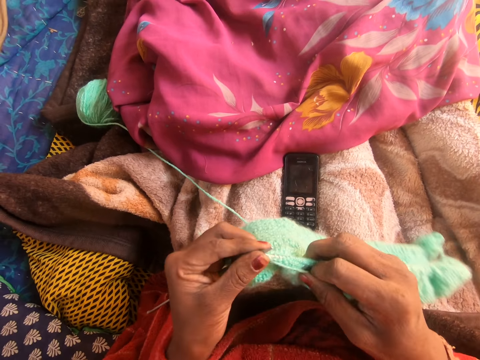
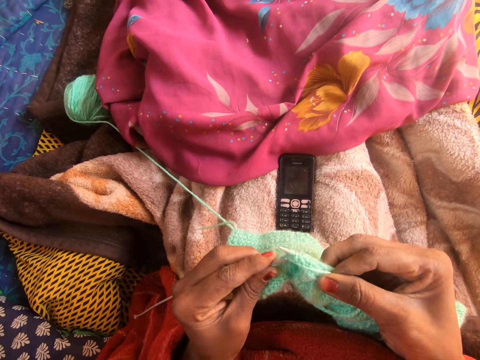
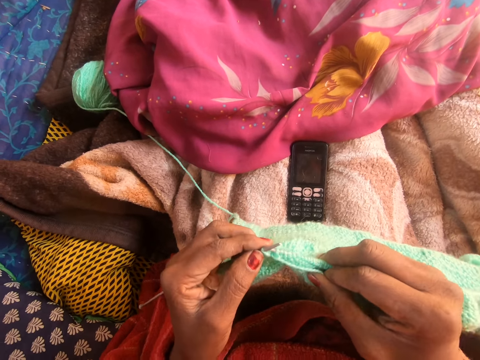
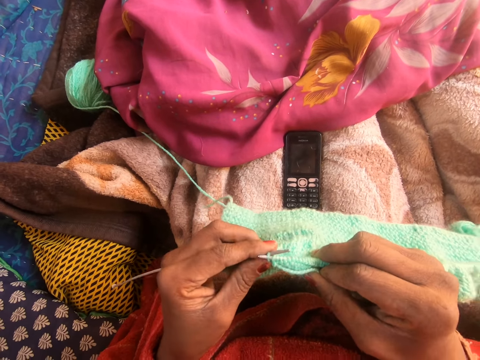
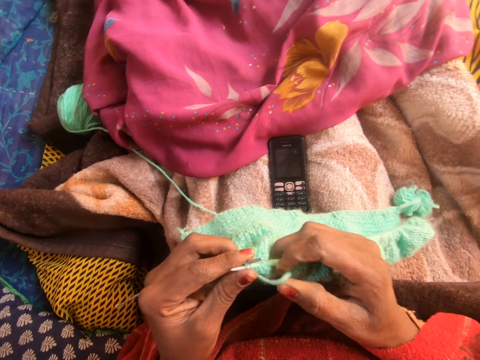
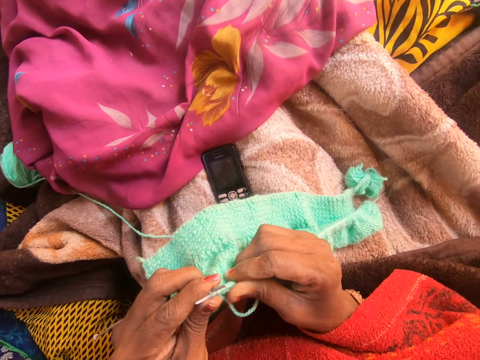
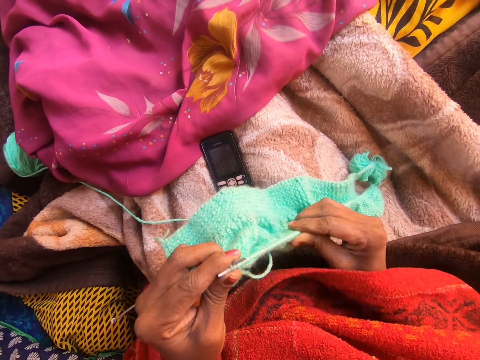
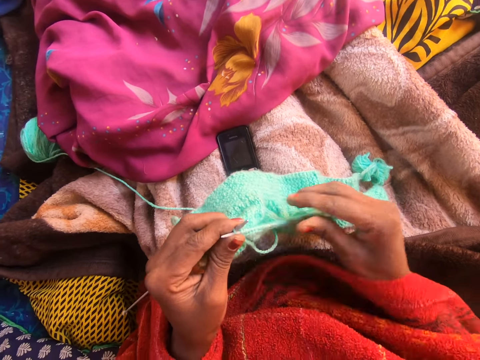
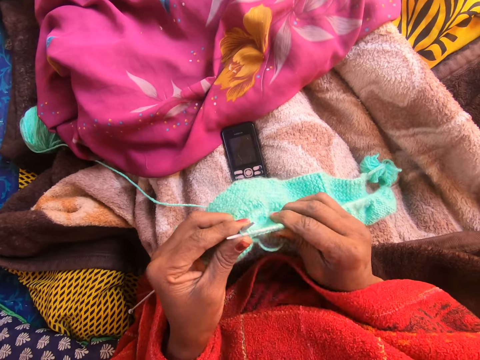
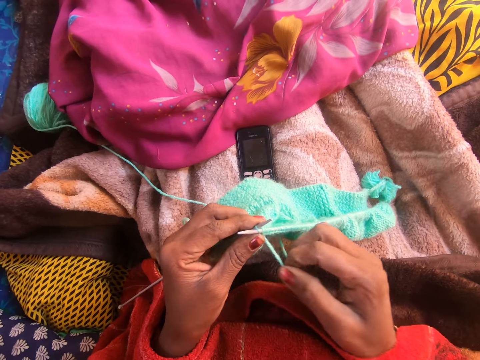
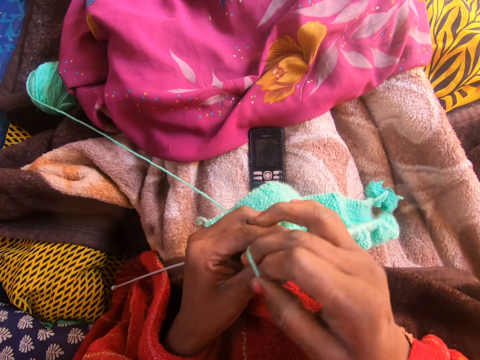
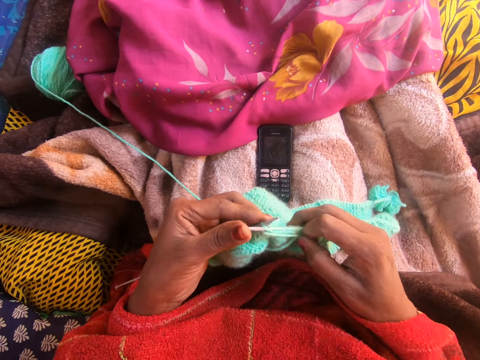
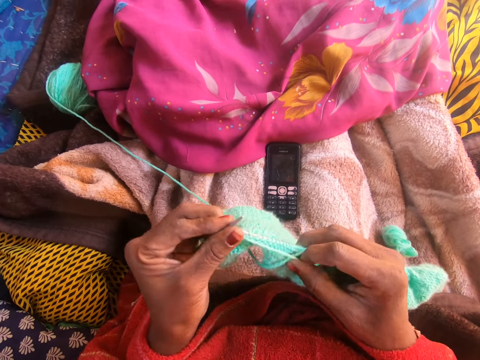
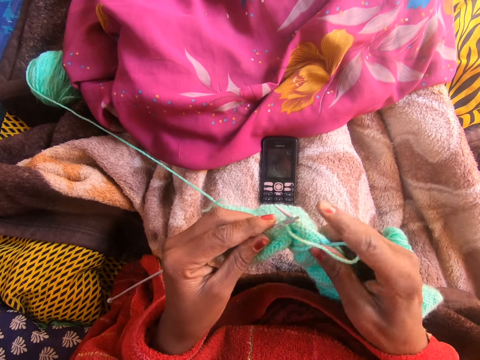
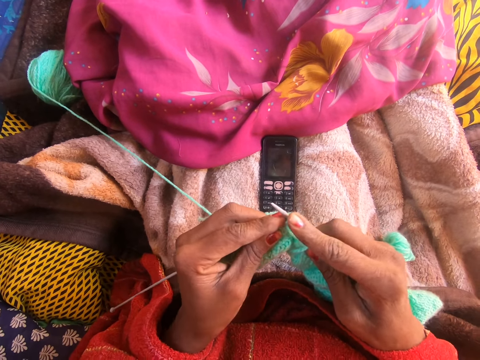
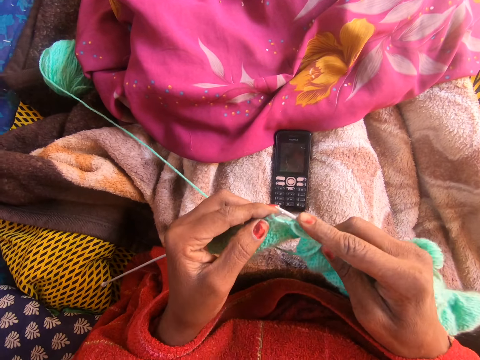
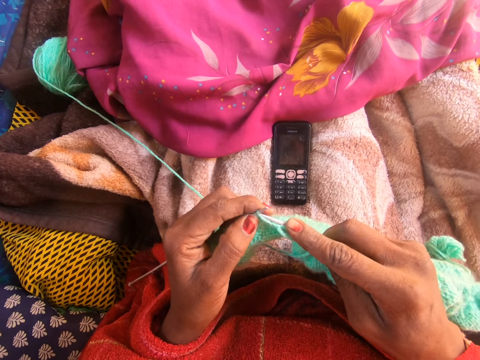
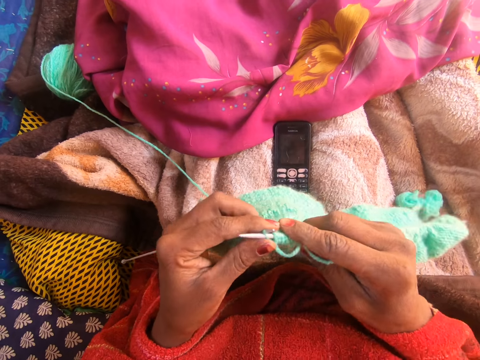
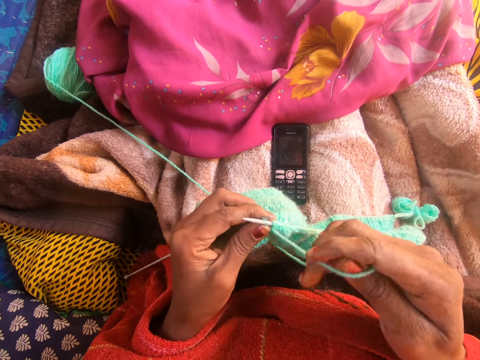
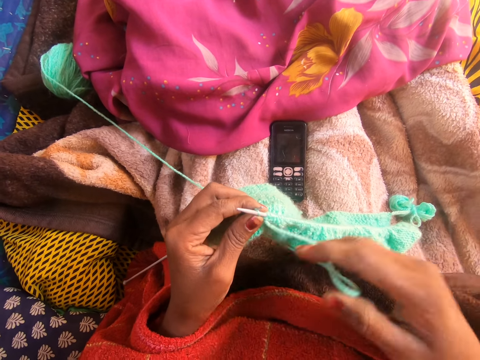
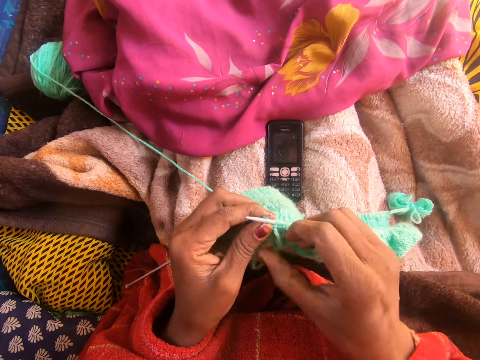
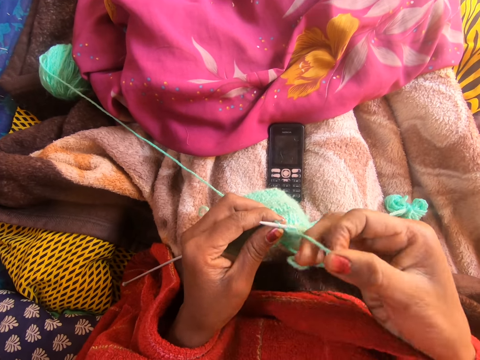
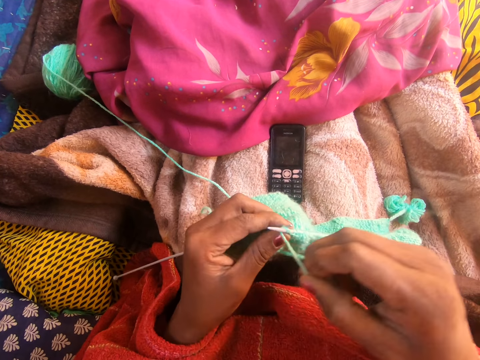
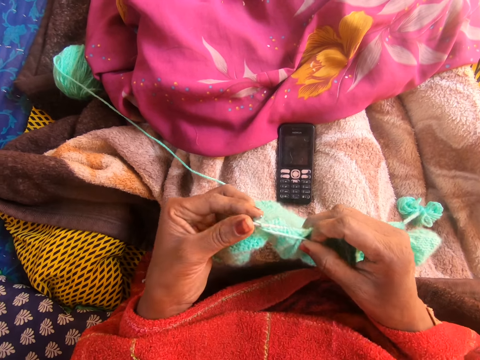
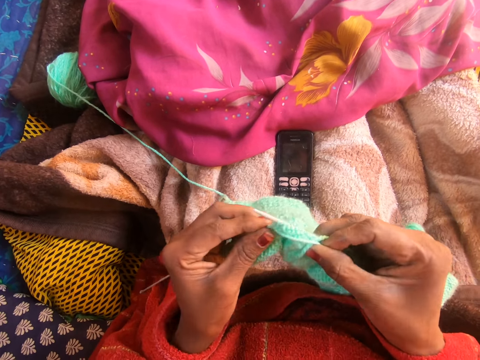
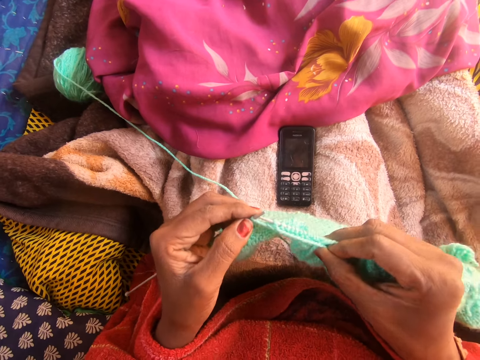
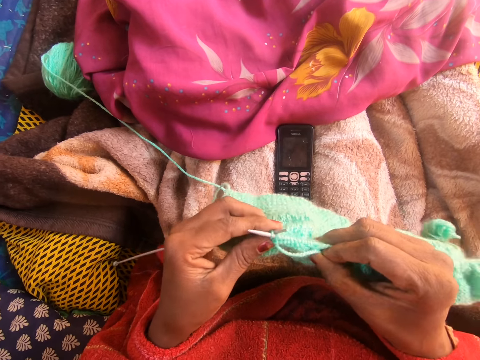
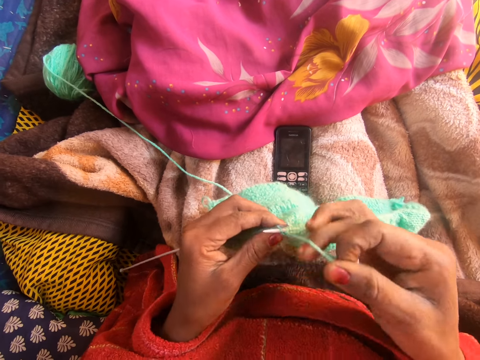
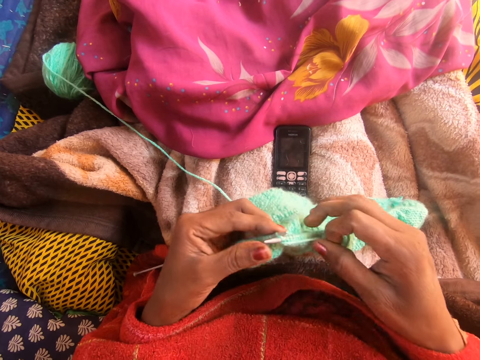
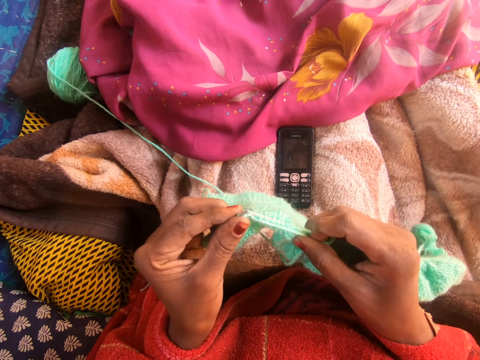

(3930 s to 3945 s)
The camera wearer adjusts the knitted yarn on the right knitting needle with her right hand. She sews a piece of yarn using crochet hooks.

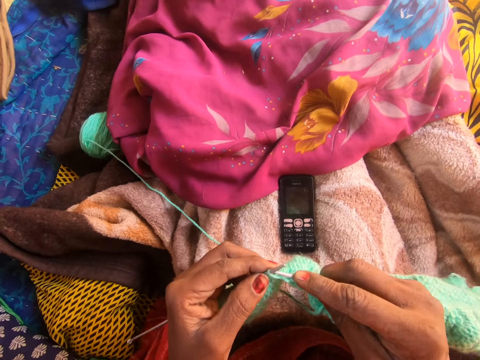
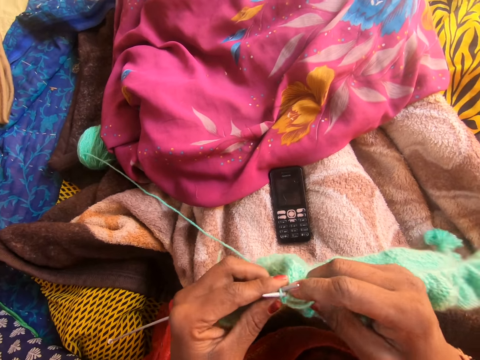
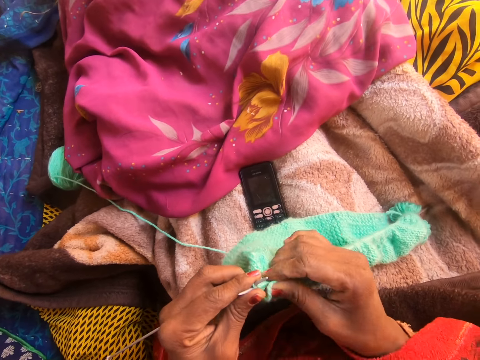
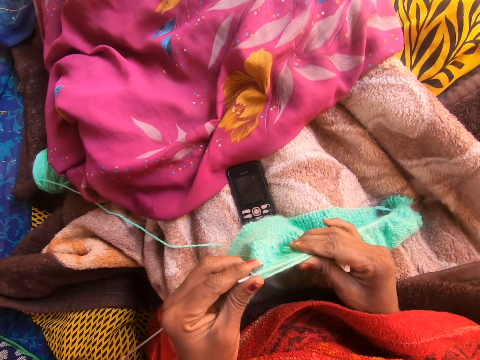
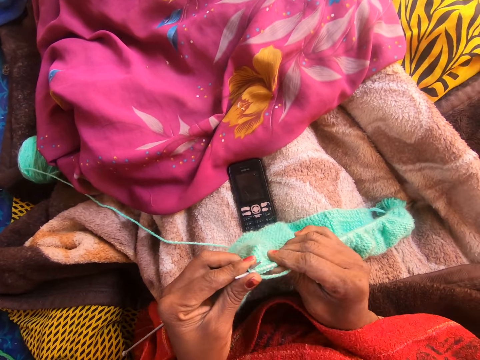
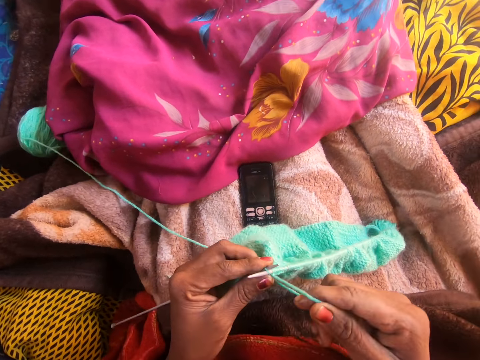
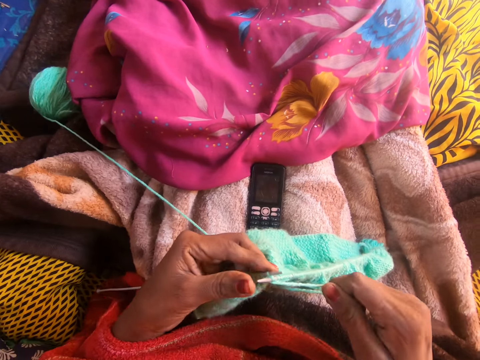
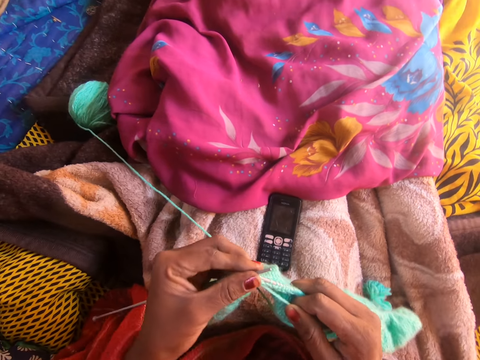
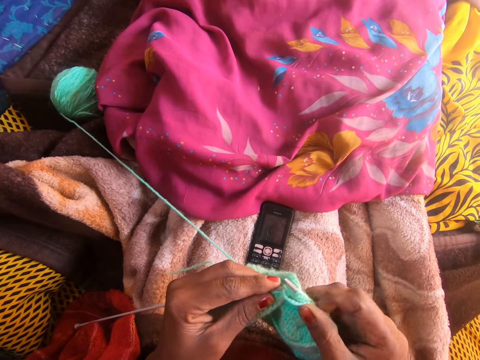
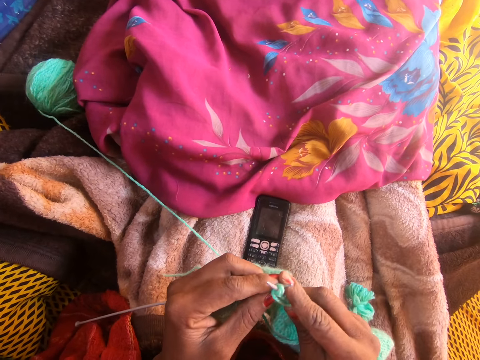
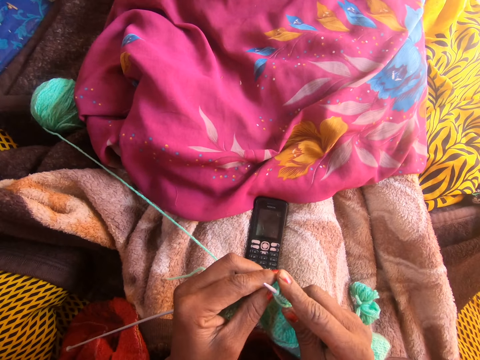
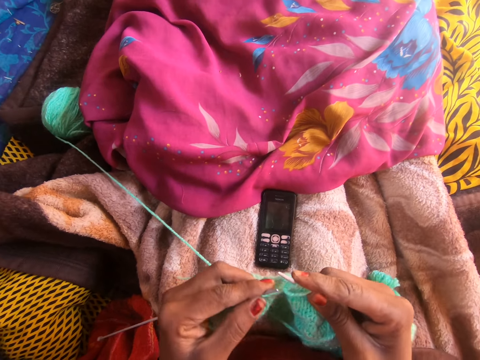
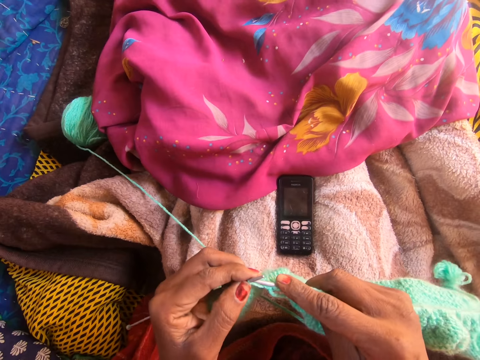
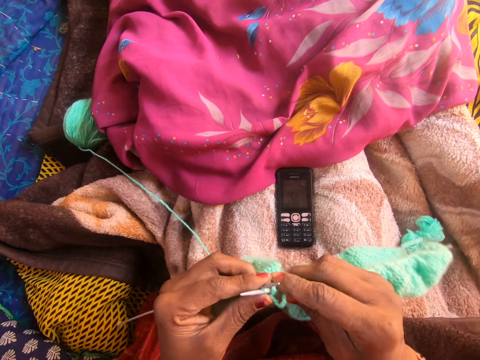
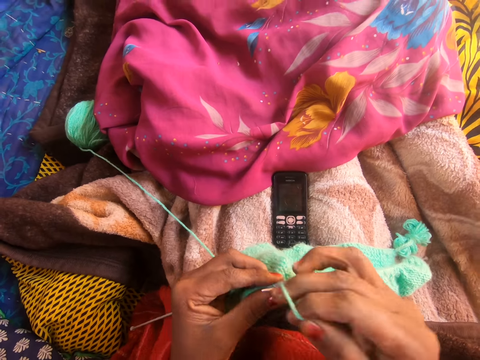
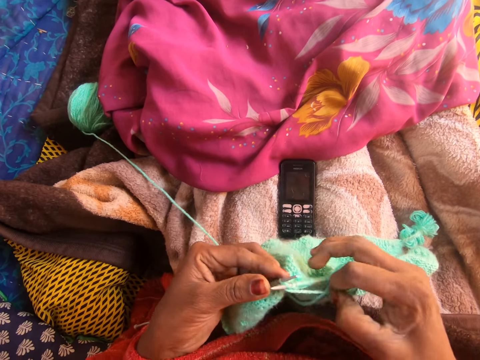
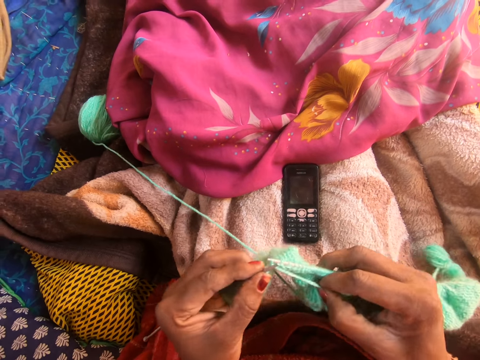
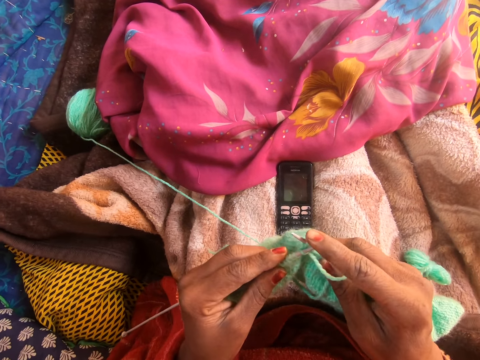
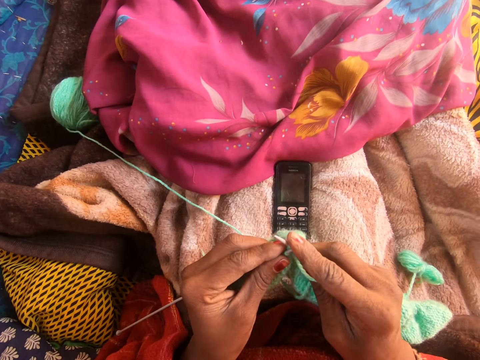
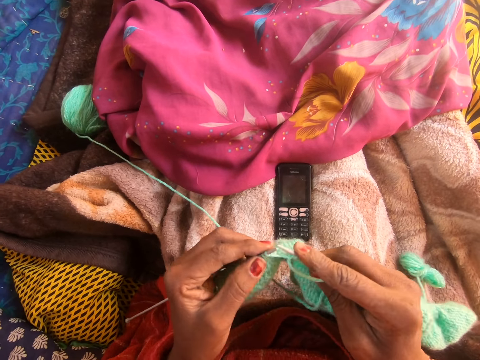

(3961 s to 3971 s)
The camera wearer adjusts the knitted yarn on the right knitting needle with her right hand. She sews a piece of yarn using crochet hooks.

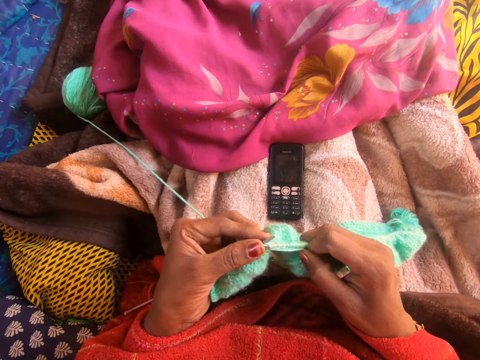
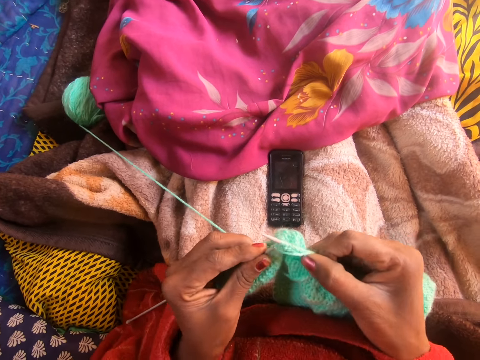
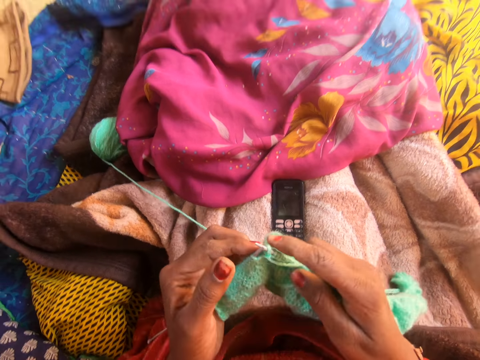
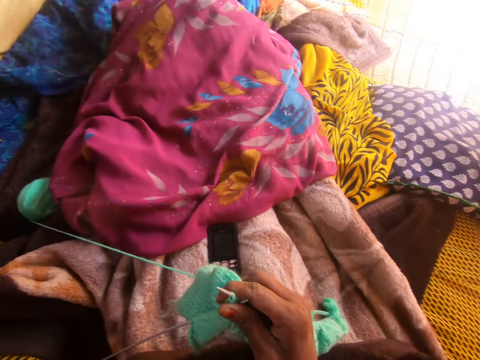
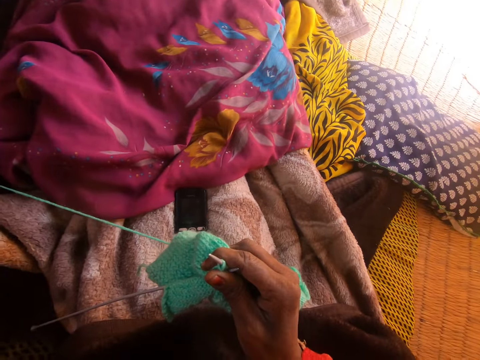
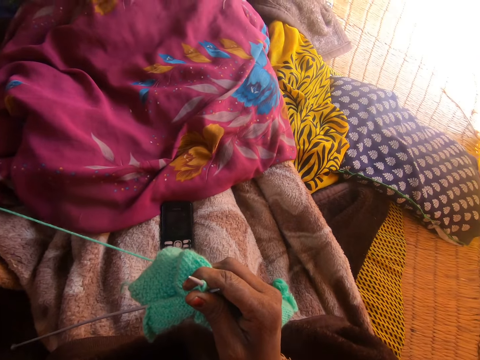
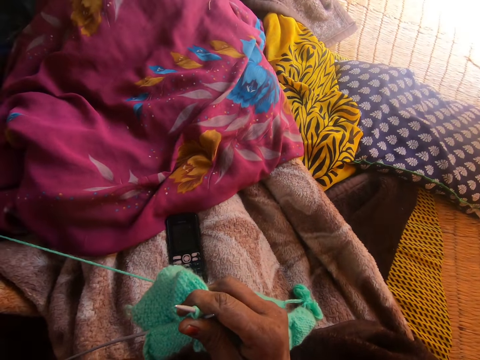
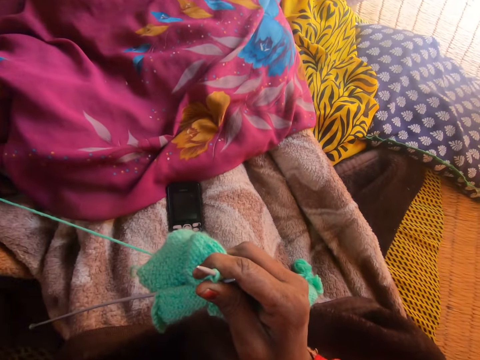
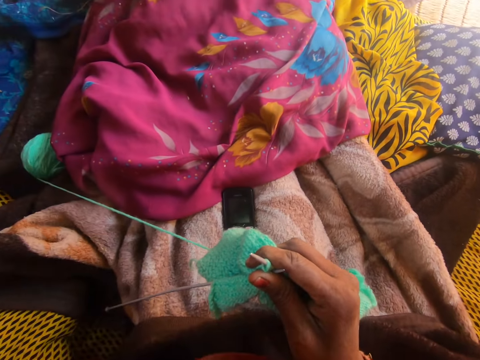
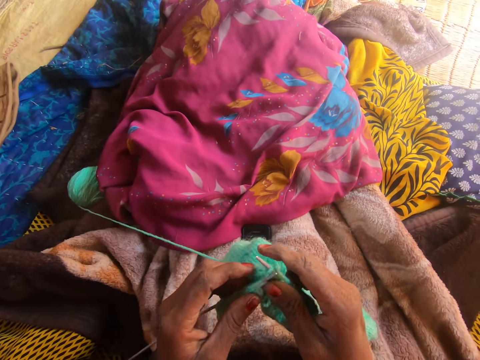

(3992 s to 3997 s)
The camera wearer stretches her left hand towards her left. She returns her left hand to the knitting needle.
